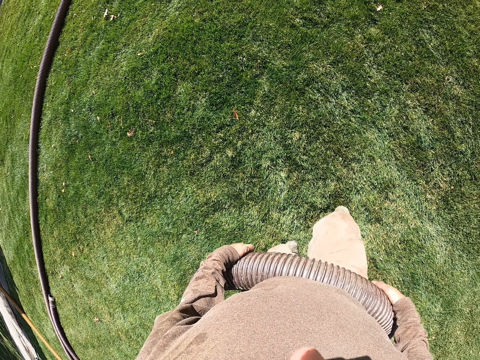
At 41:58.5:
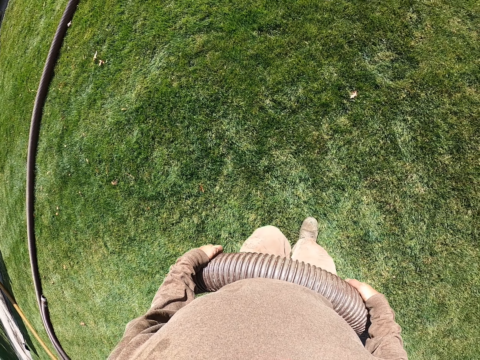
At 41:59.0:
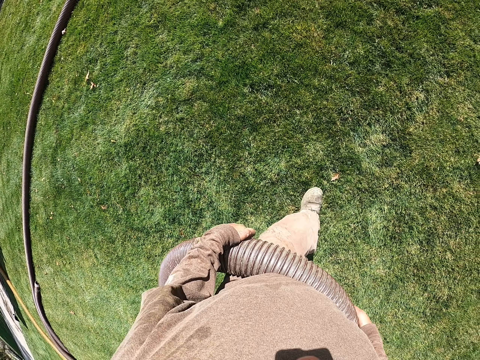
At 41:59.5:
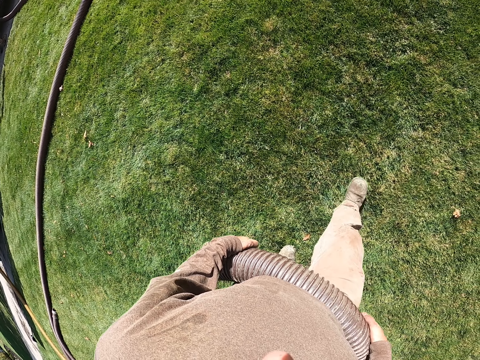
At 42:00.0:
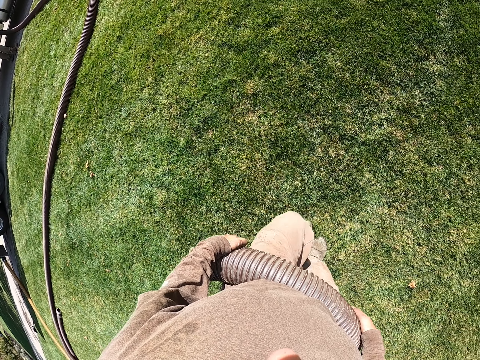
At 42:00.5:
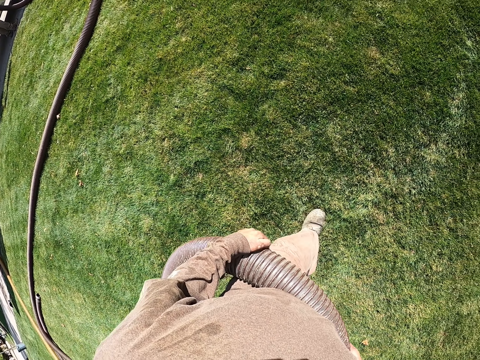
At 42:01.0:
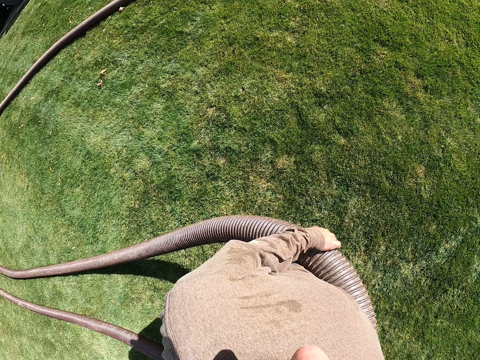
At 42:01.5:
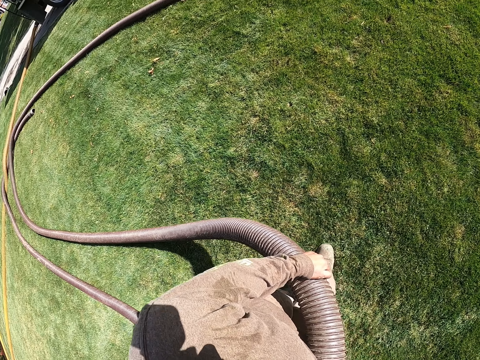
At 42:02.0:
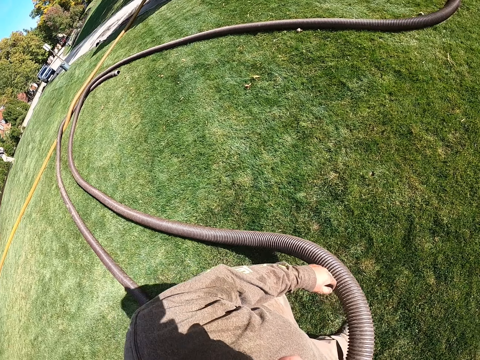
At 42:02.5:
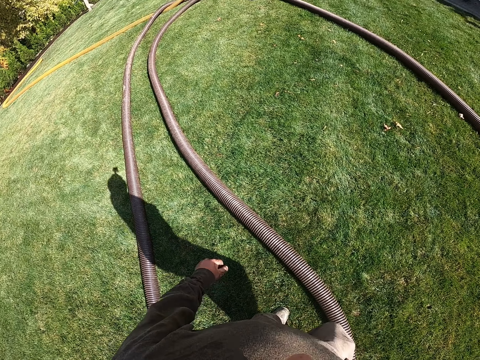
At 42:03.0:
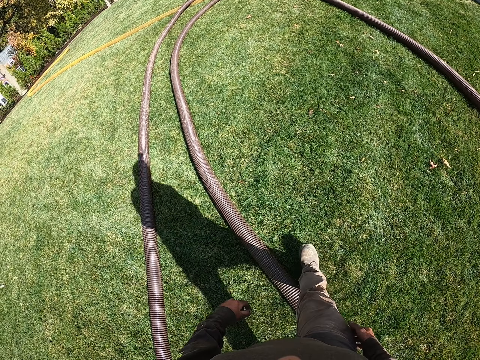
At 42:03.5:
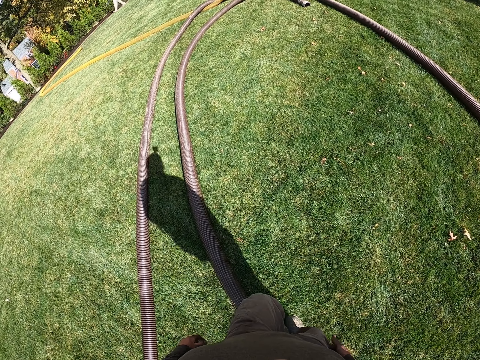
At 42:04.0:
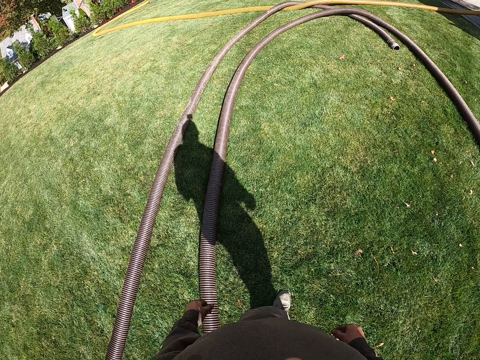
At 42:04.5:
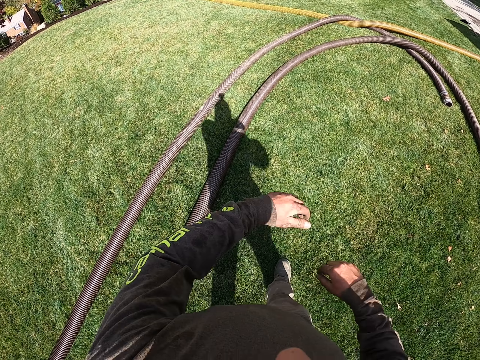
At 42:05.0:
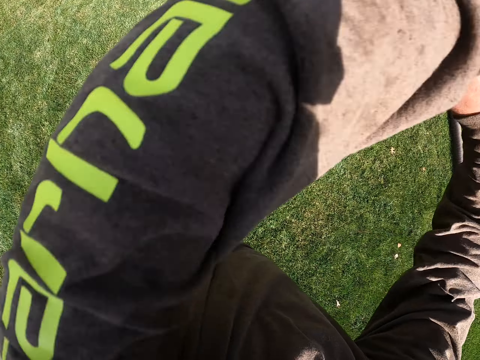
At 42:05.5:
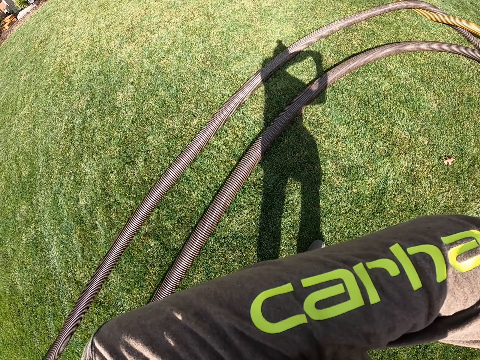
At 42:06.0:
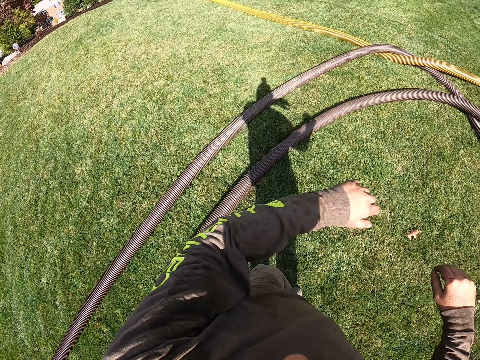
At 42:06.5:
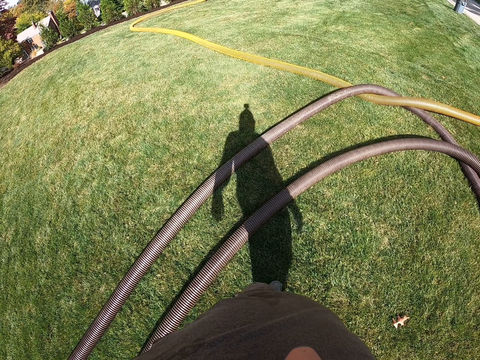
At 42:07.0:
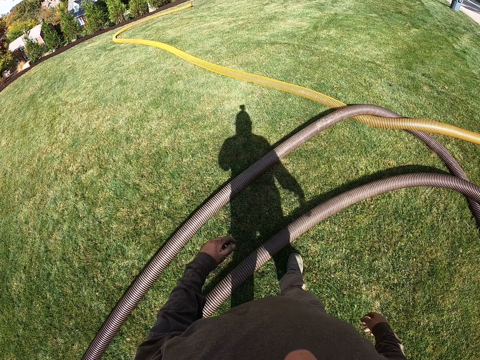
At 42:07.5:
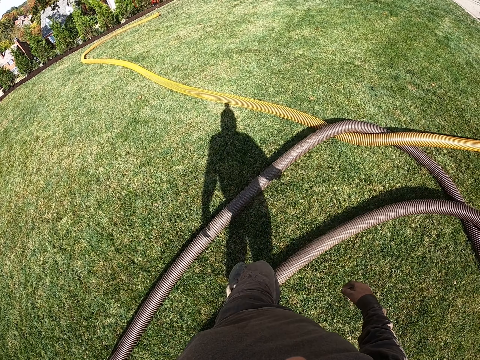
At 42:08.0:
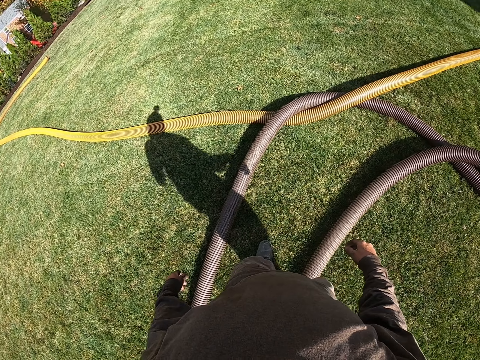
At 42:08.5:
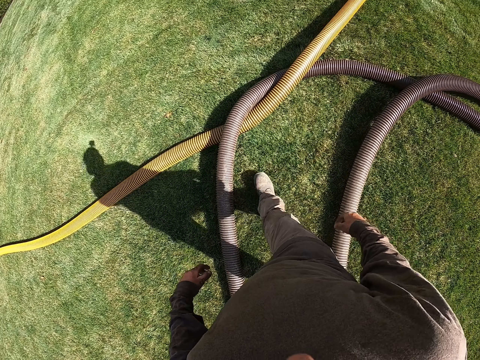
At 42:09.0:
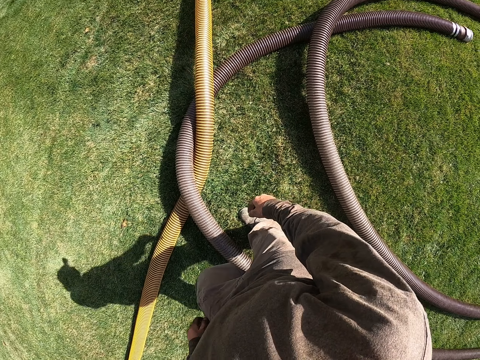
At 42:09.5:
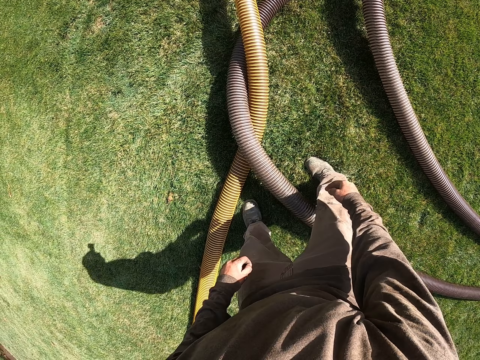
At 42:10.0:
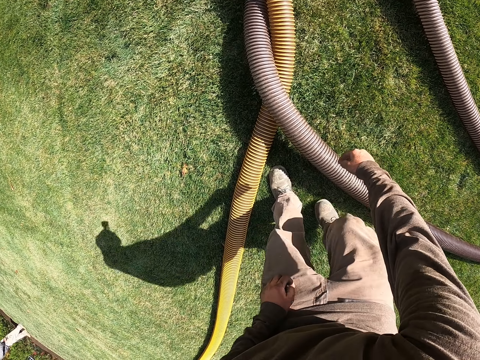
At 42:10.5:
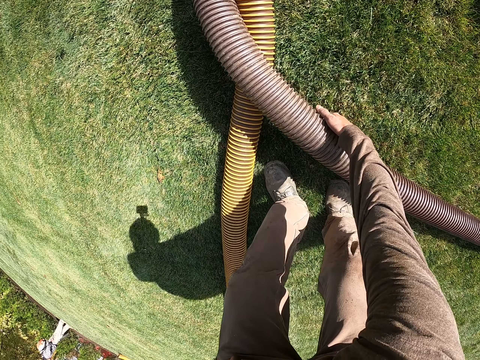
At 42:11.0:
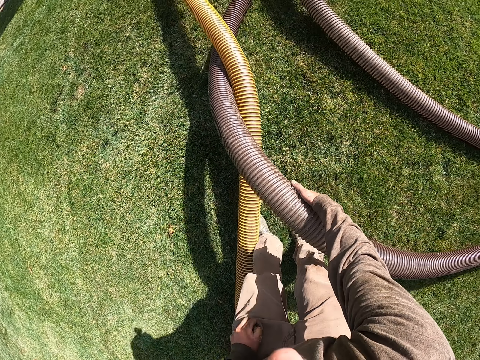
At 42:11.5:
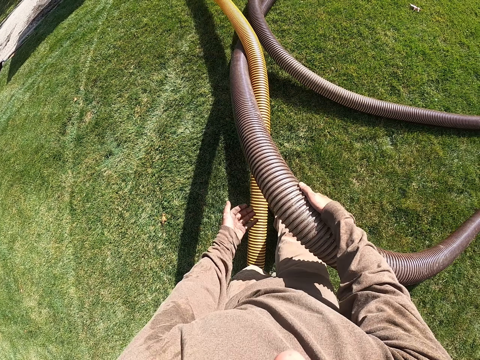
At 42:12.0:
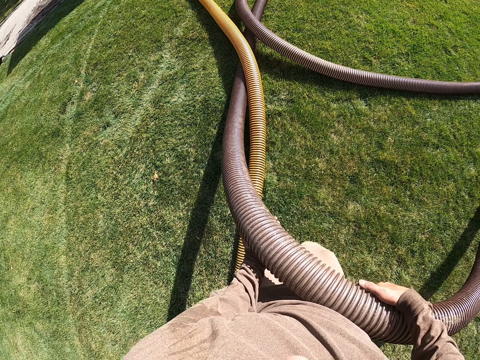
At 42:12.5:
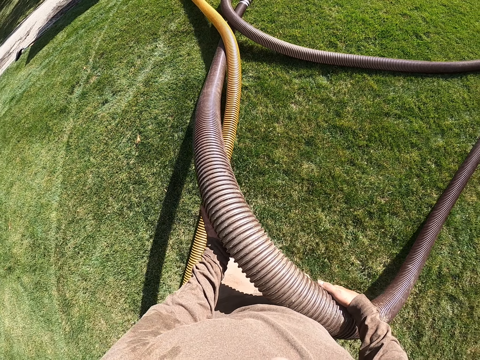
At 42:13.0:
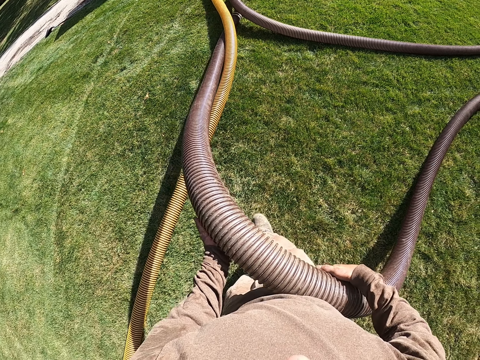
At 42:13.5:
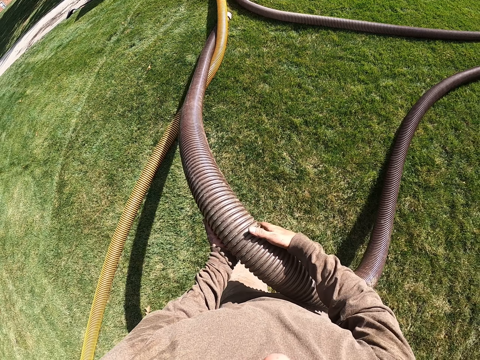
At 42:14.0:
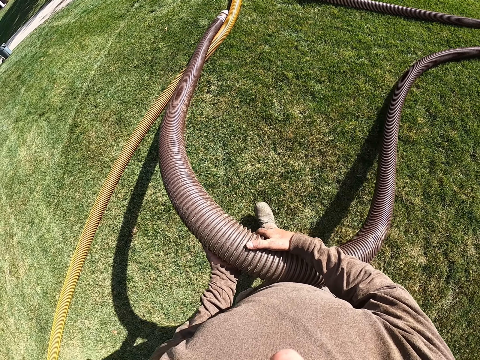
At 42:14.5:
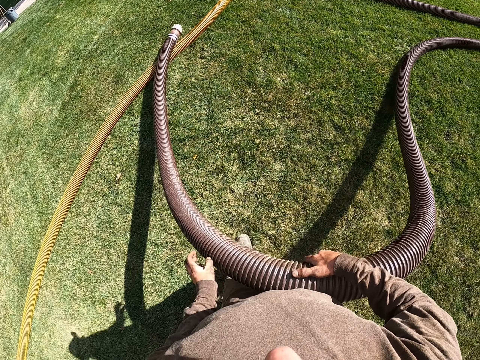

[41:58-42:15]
The camera wearer puts the dust extractor hose or pipe on the ground. He walks around. He lifts his hands up. He stretches his hands. He walks around in the garden. He picks up the pipe. He pulls the dust extractor hose from the ground.

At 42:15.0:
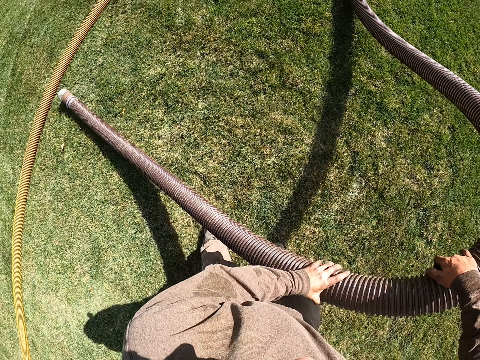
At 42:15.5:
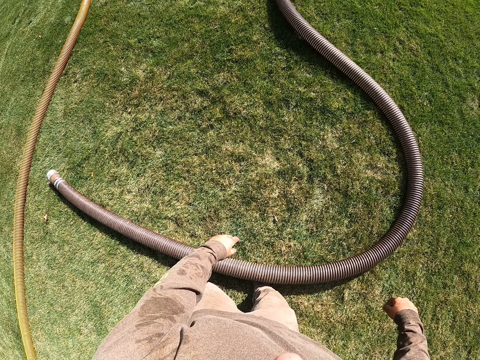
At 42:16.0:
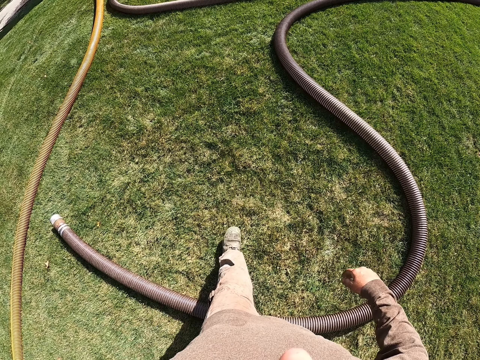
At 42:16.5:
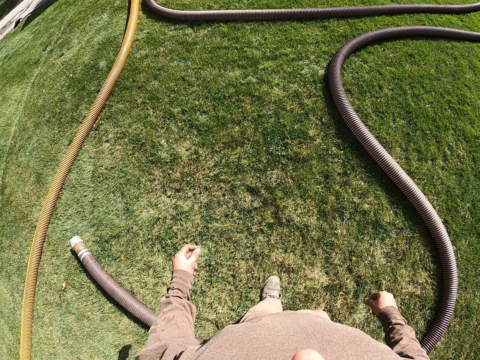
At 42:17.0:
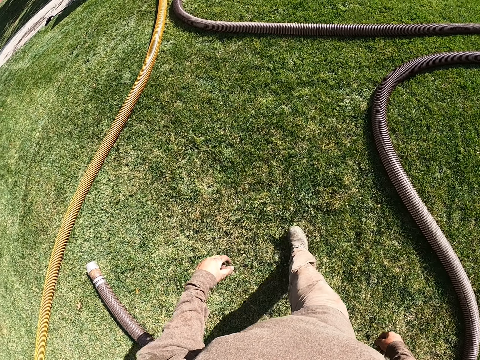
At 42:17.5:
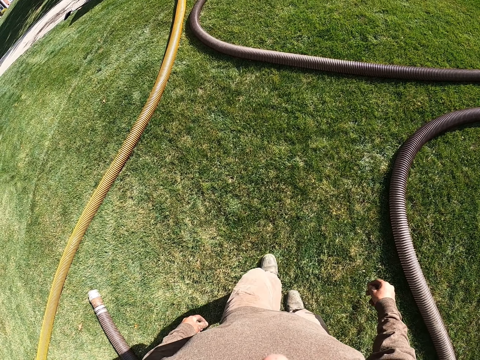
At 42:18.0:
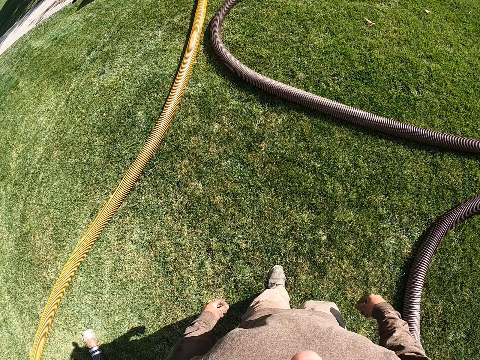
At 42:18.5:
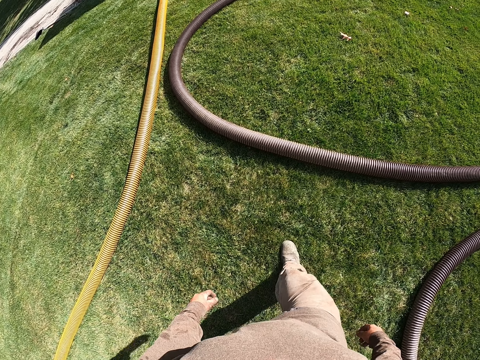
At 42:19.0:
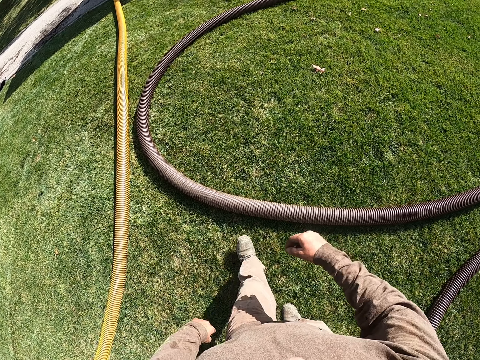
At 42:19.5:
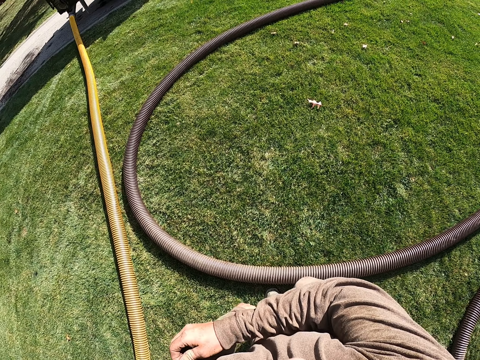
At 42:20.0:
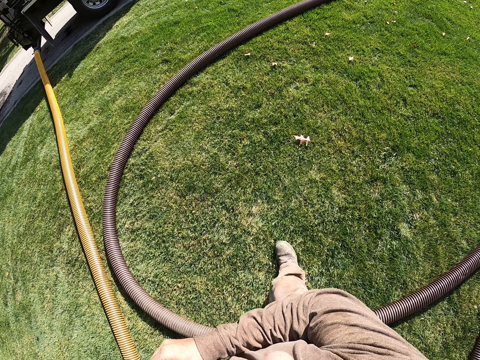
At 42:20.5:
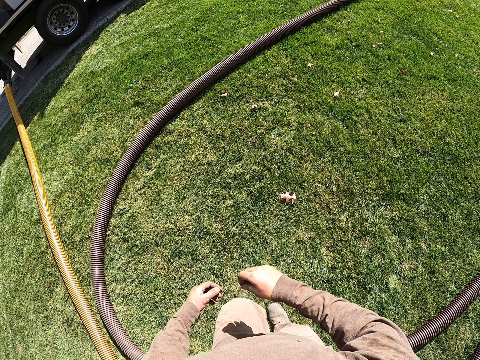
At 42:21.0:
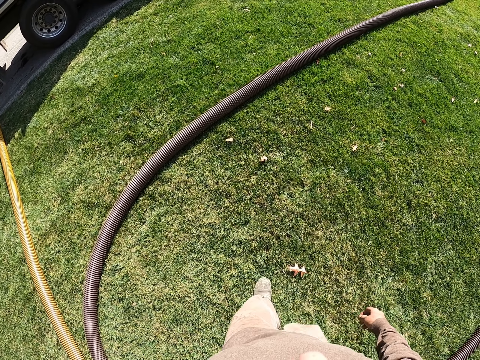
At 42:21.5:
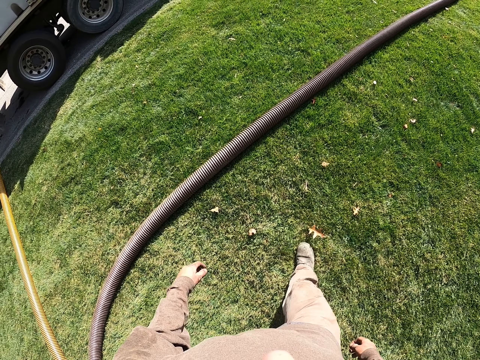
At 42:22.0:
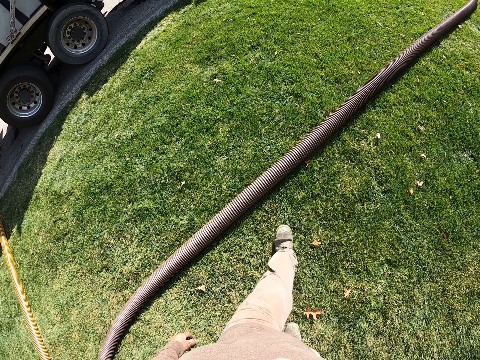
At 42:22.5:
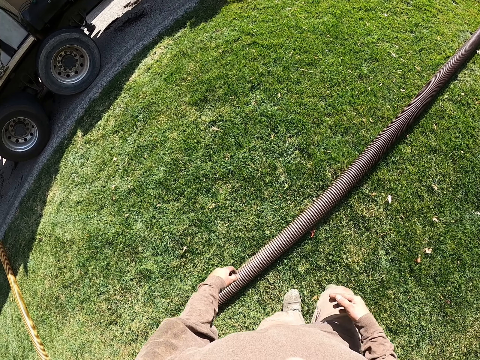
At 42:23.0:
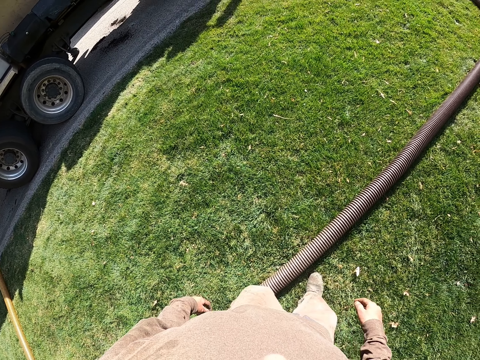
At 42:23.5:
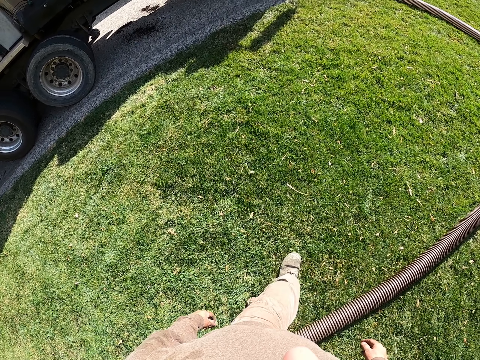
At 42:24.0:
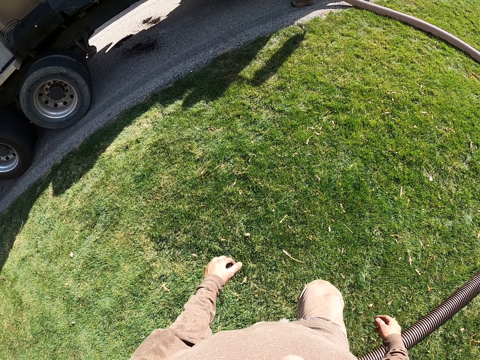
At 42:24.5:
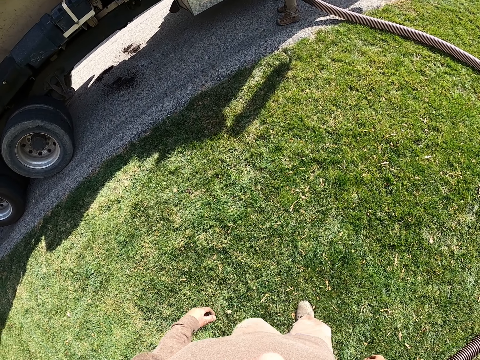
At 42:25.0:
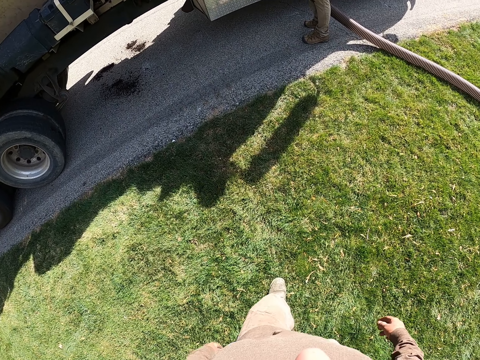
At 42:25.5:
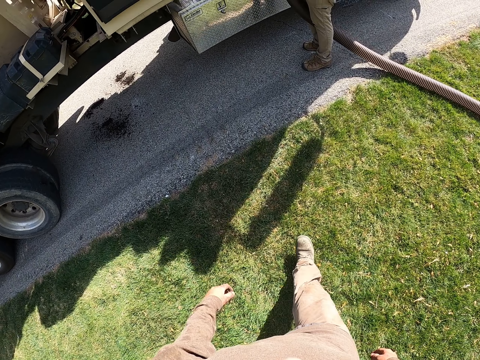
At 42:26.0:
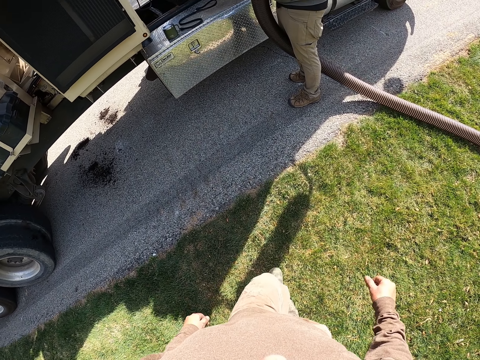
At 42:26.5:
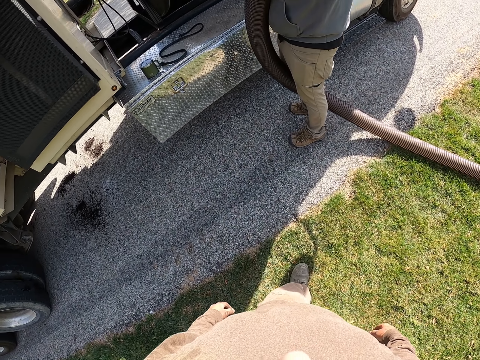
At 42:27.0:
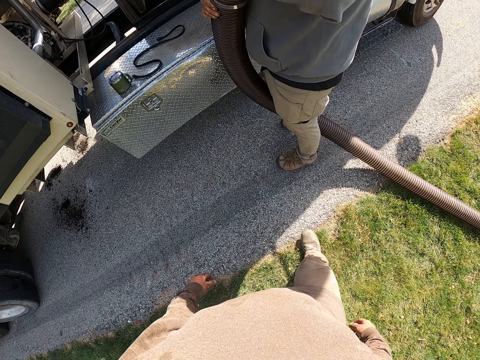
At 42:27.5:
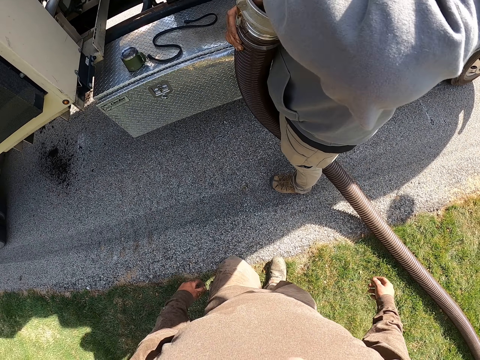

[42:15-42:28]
The camera wearer drops the dust extractor hose on the ground. He walks around in the garden. He walks around and scratches his body.
